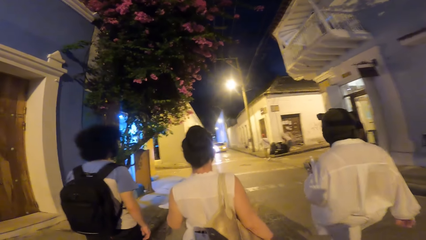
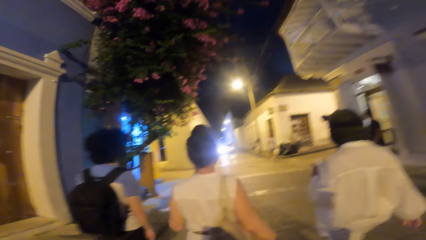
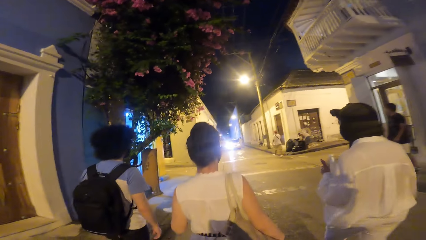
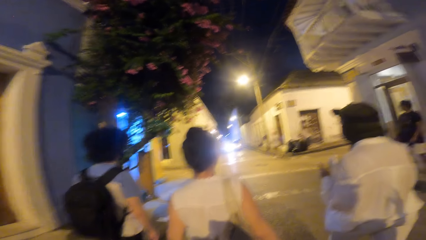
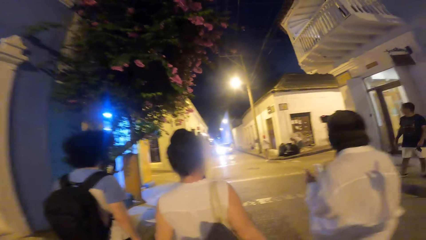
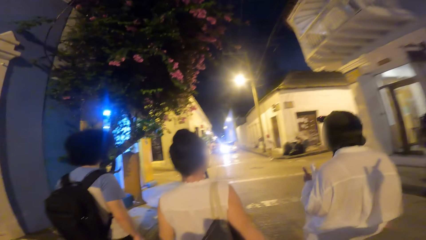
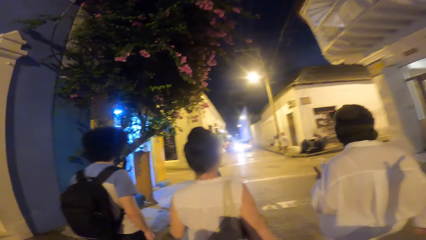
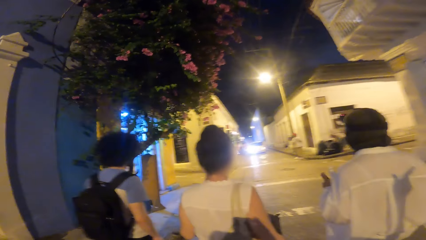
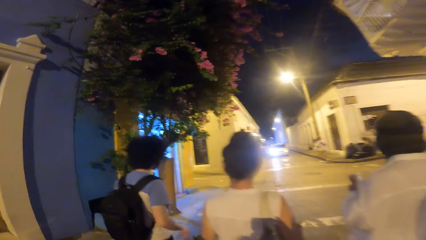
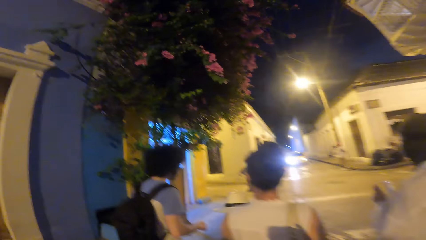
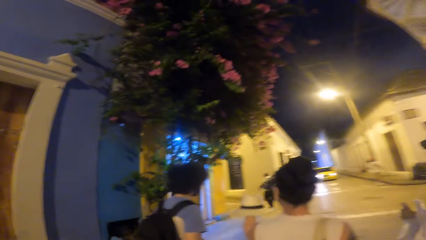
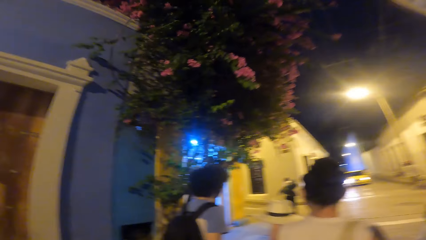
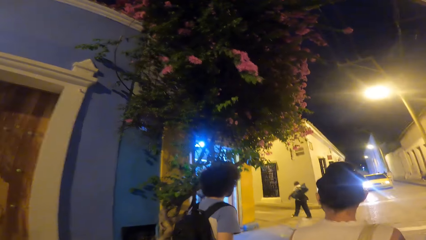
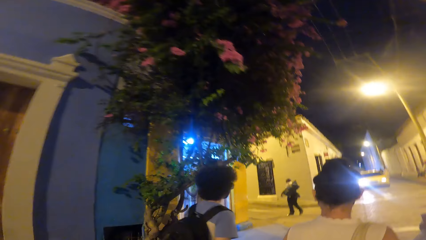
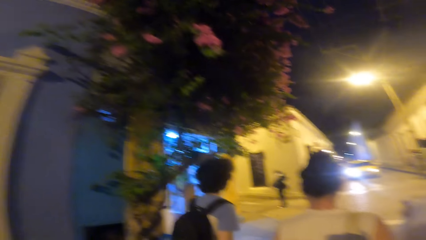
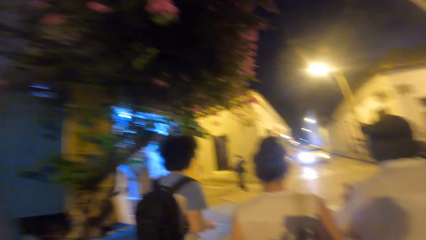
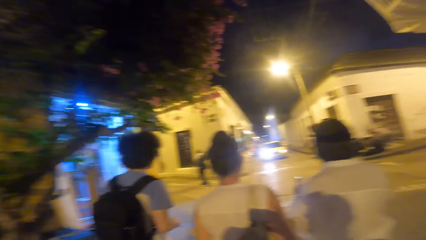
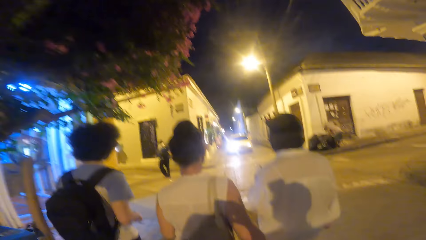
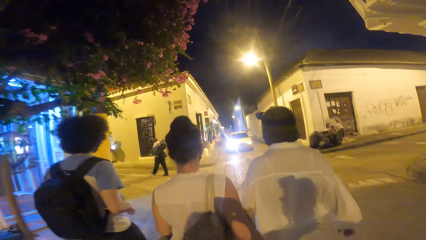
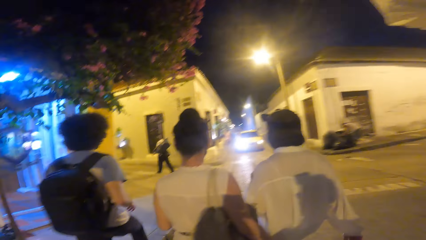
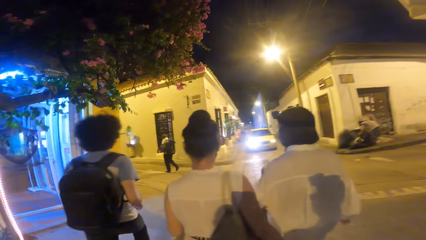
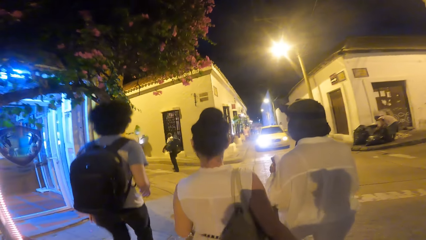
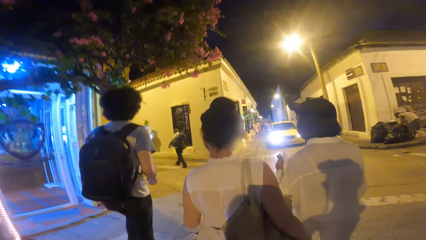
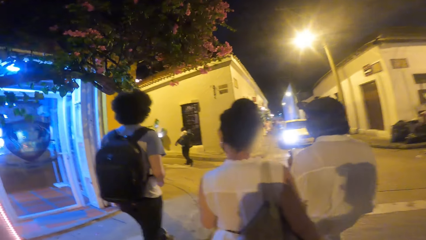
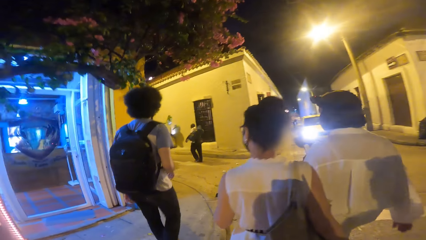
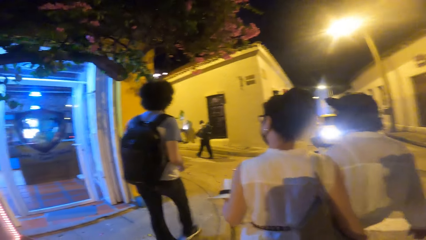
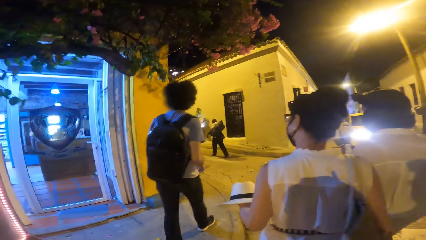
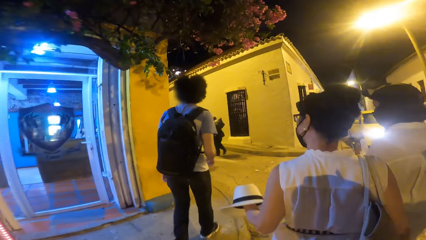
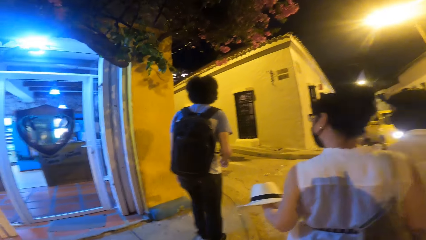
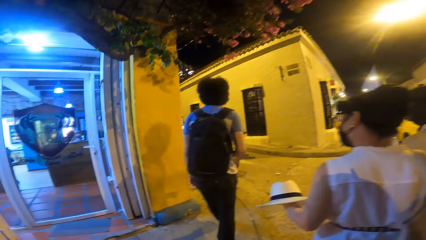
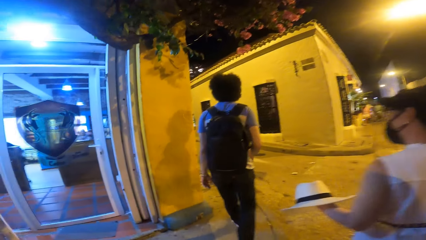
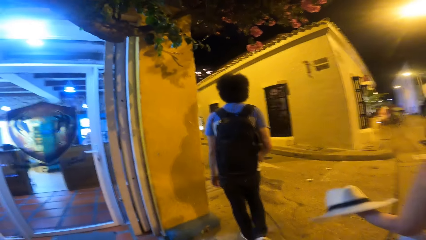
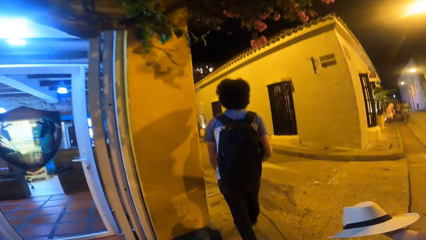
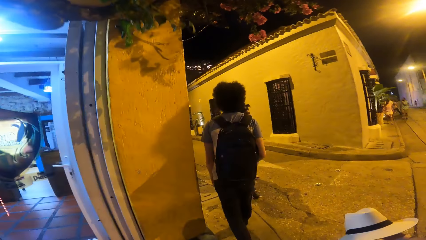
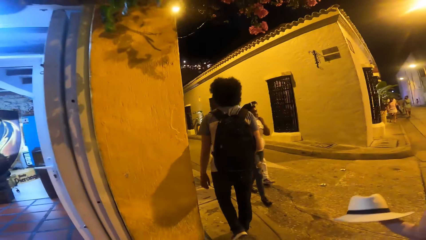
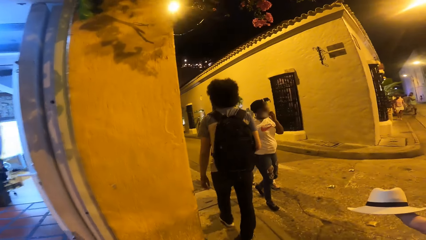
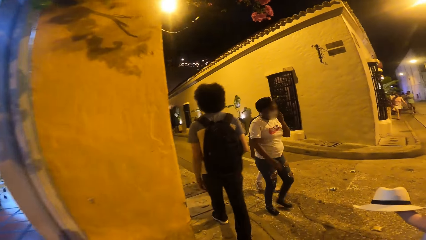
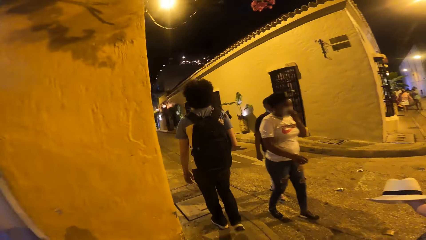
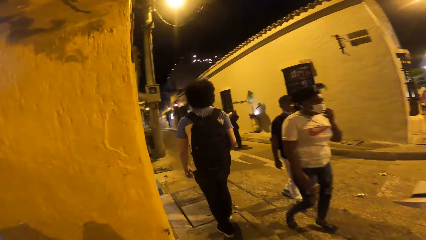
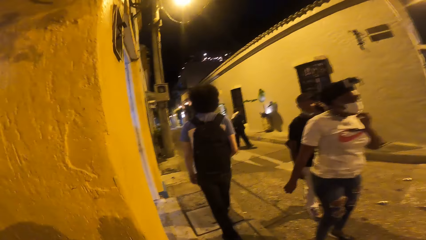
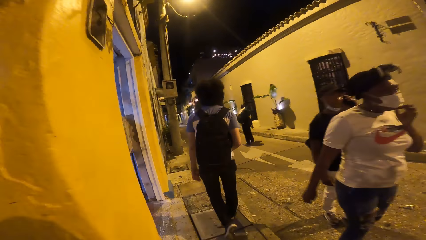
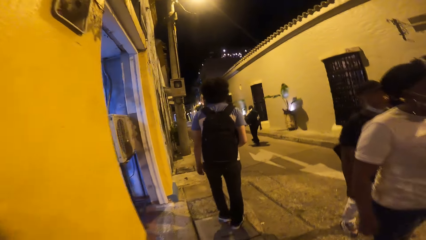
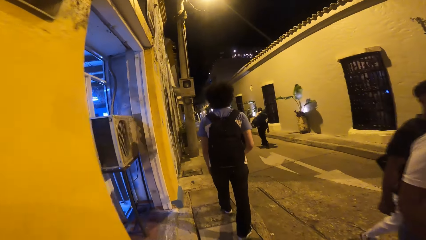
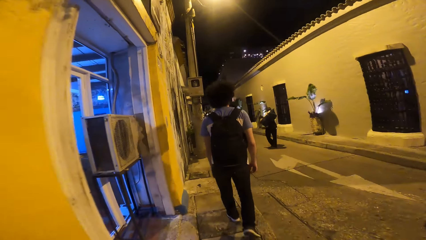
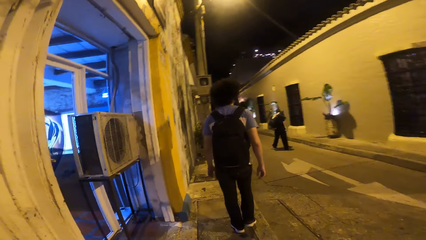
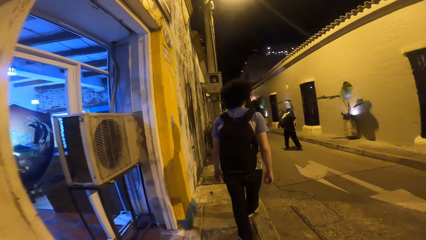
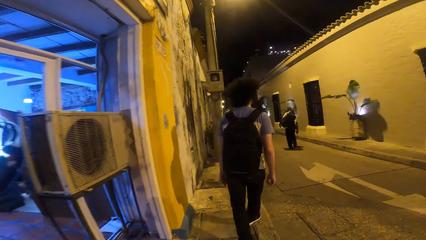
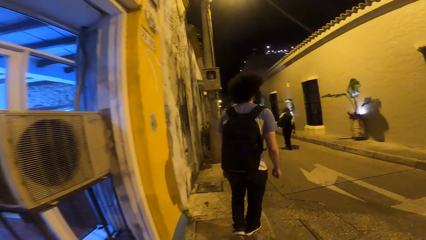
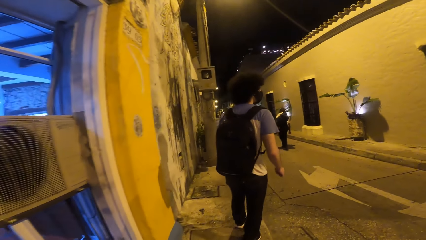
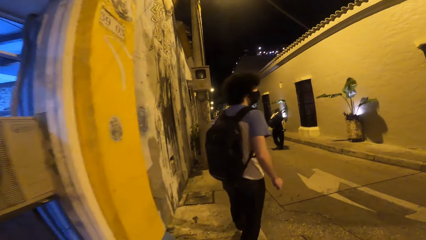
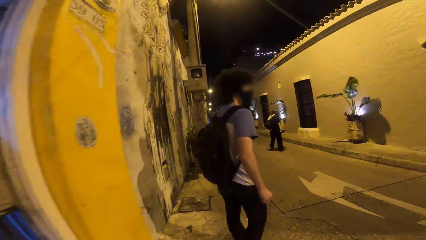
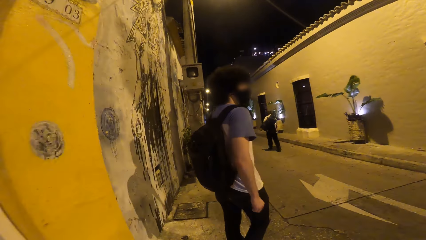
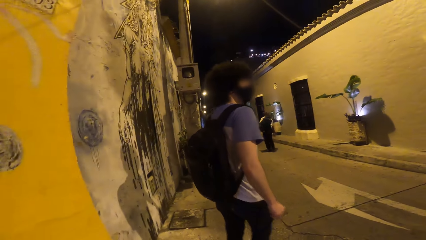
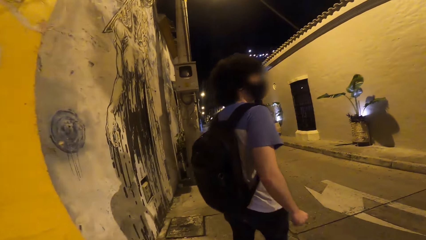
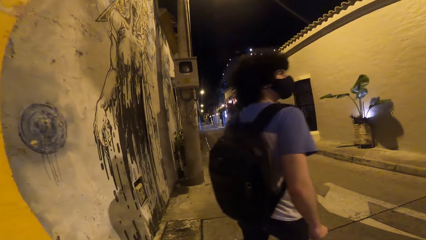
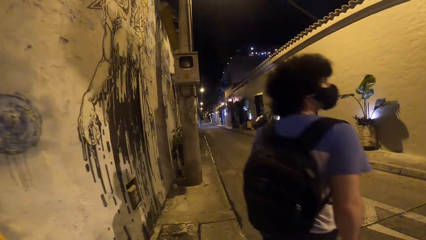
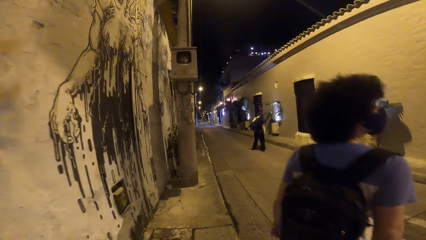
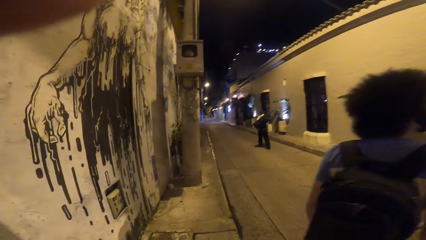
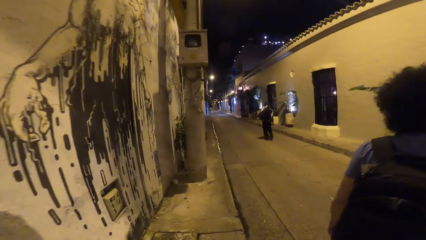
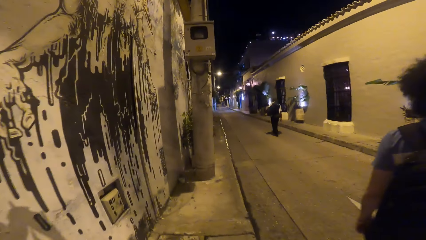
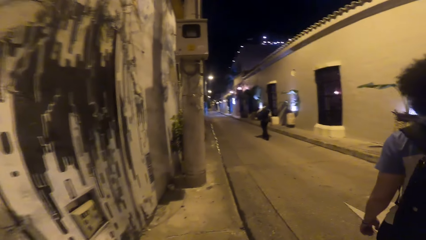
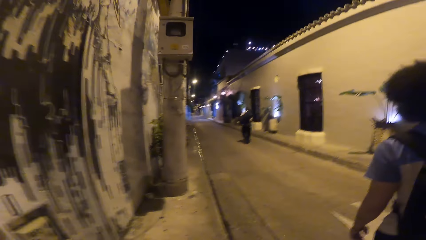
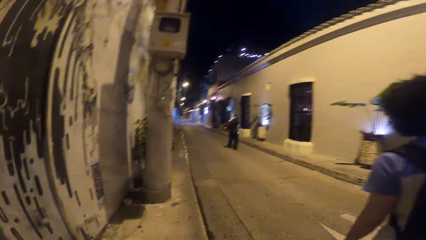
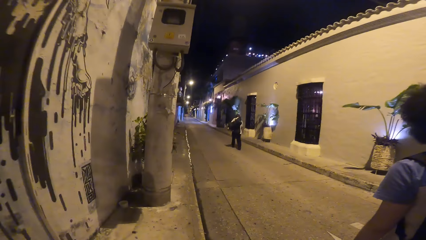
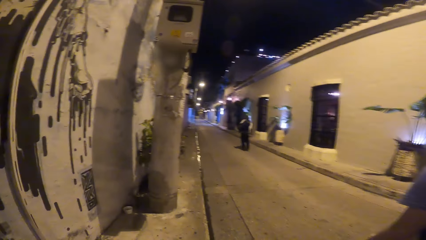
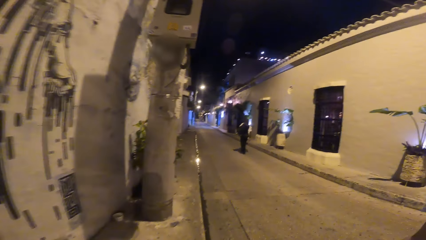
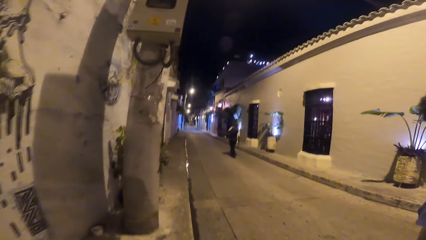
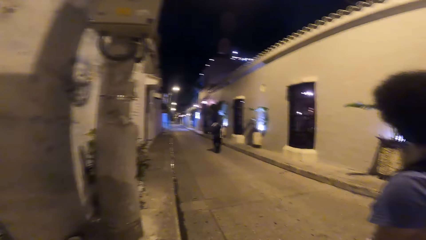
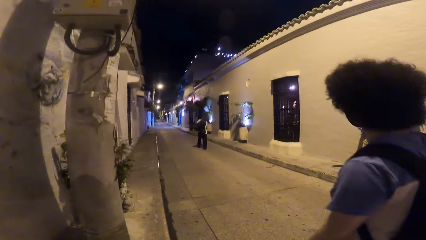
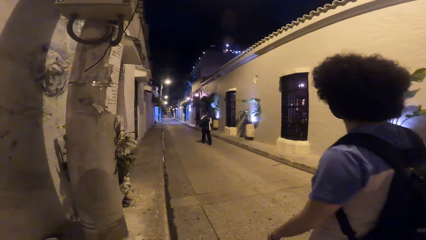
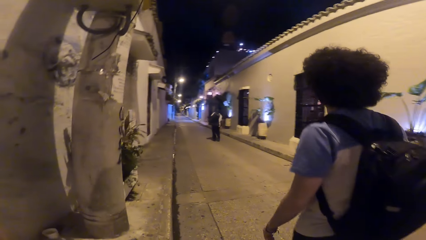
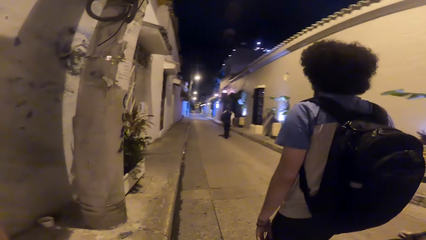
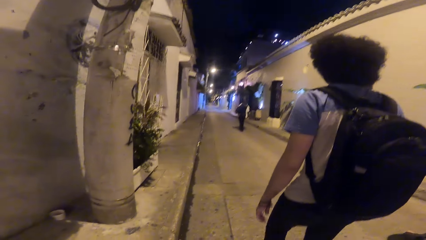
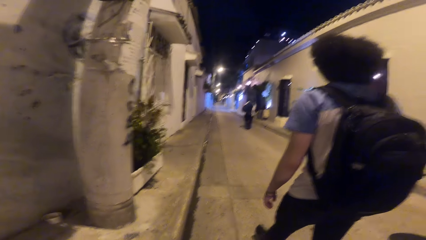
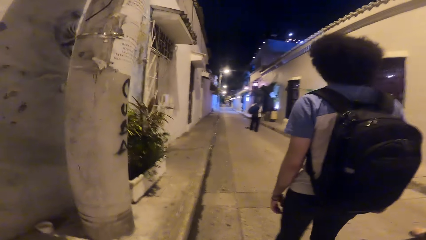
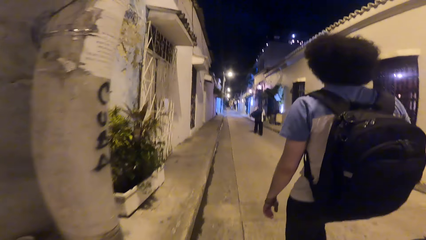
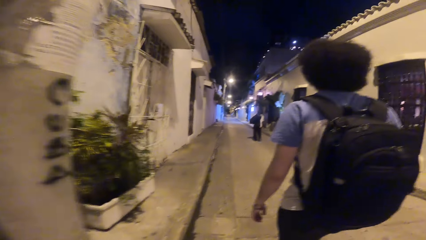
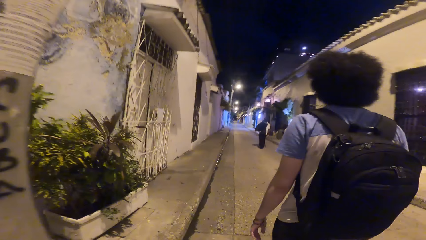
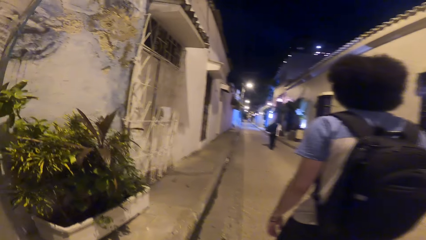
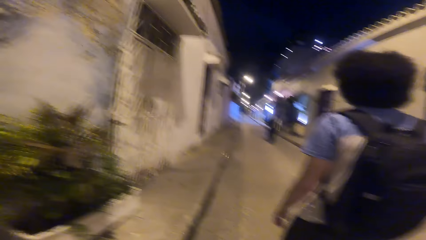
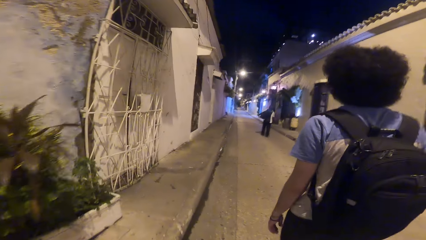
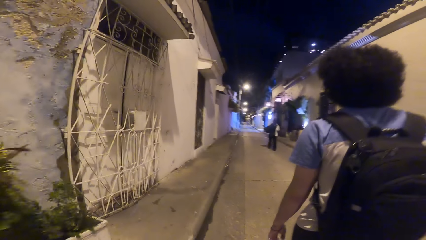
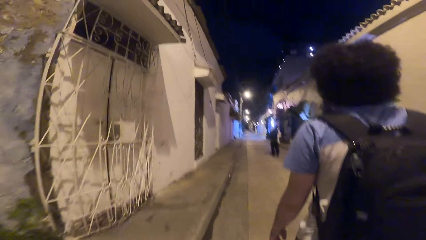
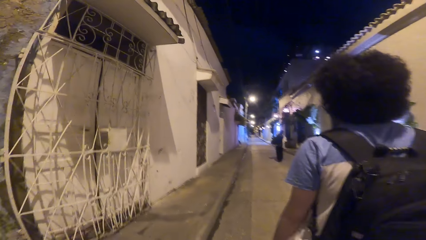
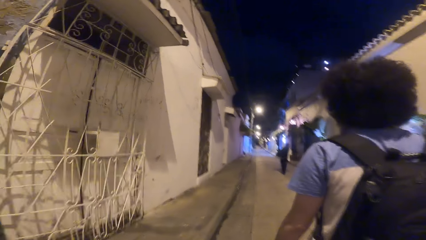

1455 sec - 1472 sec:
The camera wearer turns around. A woman walks past them. A man walks past the camera wearer. The camera wearer walks around.
